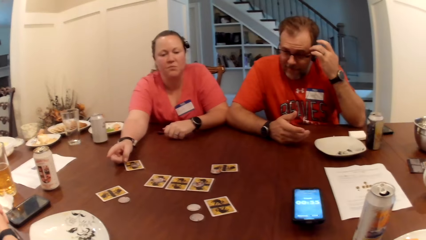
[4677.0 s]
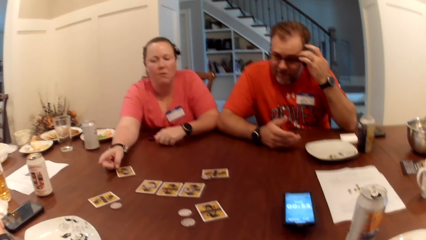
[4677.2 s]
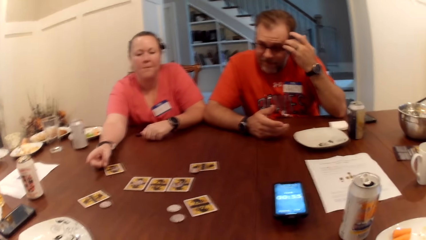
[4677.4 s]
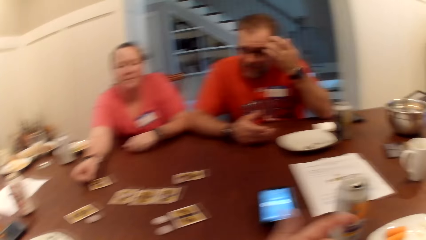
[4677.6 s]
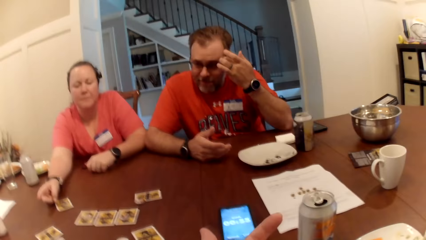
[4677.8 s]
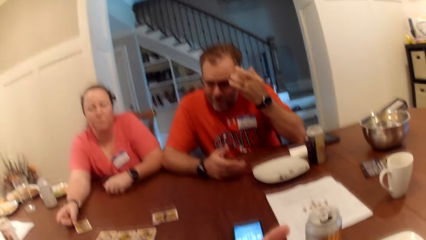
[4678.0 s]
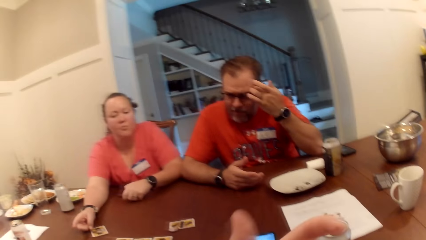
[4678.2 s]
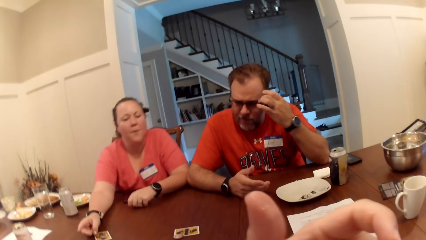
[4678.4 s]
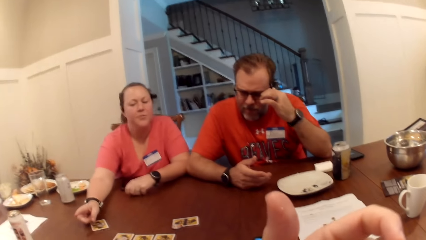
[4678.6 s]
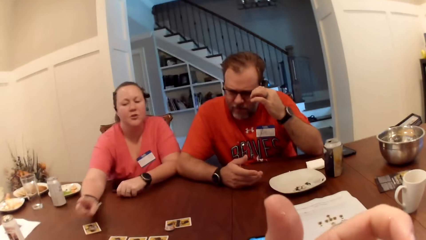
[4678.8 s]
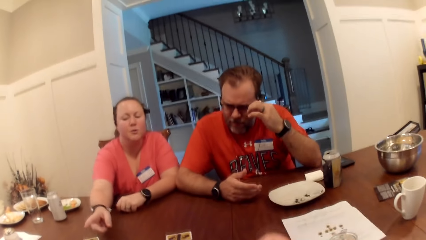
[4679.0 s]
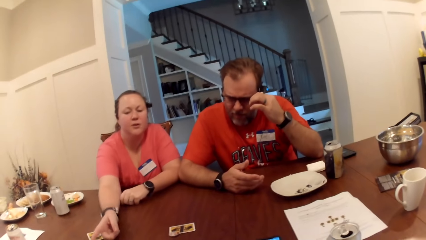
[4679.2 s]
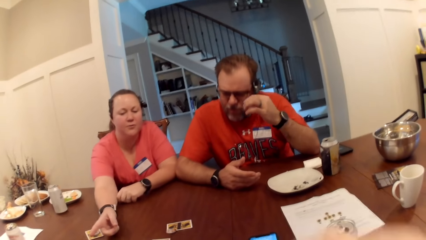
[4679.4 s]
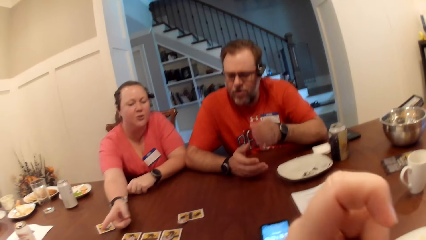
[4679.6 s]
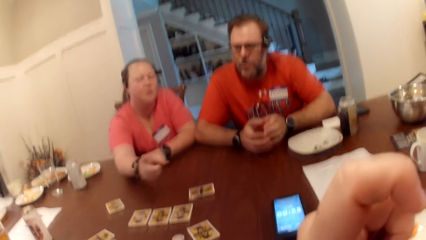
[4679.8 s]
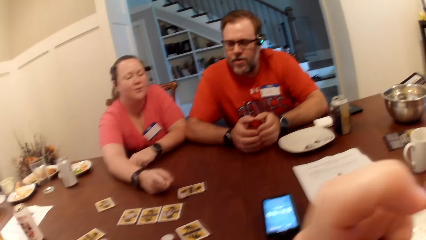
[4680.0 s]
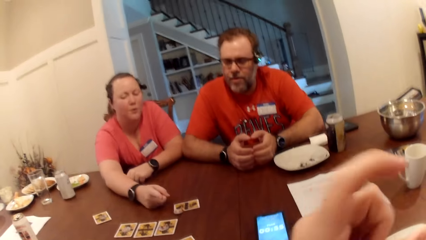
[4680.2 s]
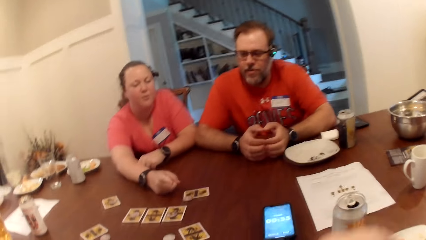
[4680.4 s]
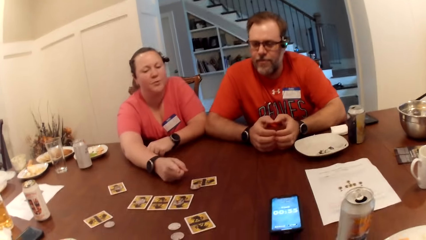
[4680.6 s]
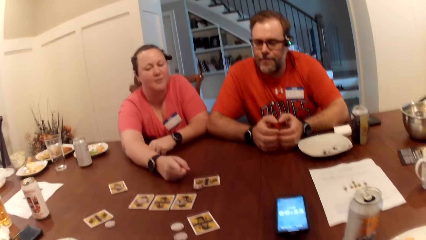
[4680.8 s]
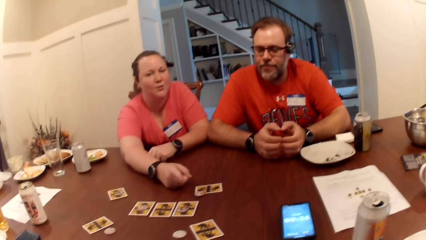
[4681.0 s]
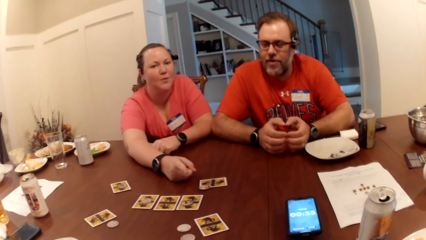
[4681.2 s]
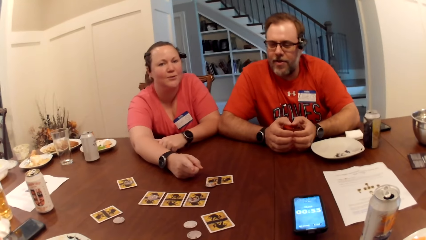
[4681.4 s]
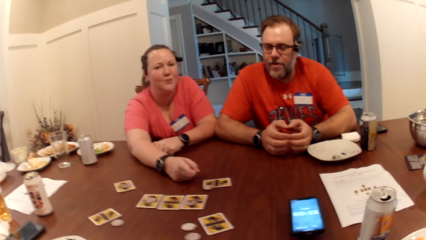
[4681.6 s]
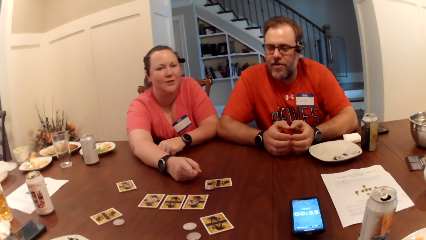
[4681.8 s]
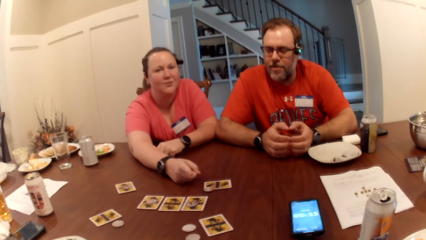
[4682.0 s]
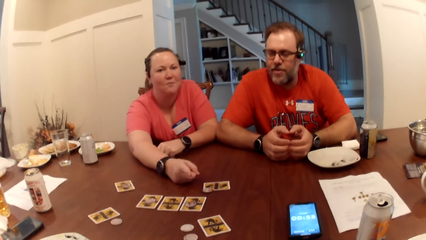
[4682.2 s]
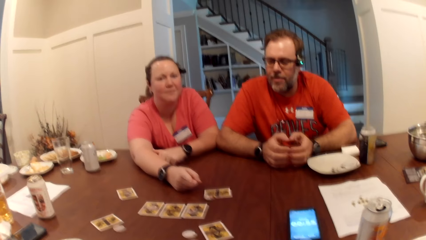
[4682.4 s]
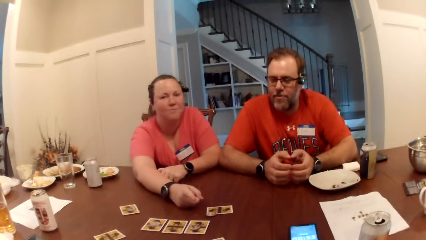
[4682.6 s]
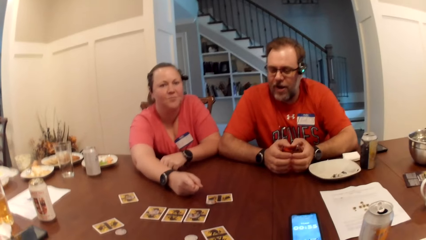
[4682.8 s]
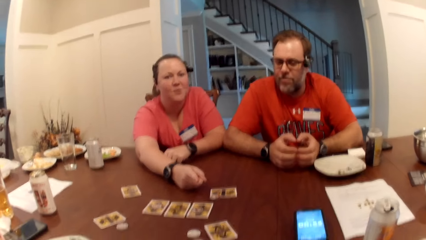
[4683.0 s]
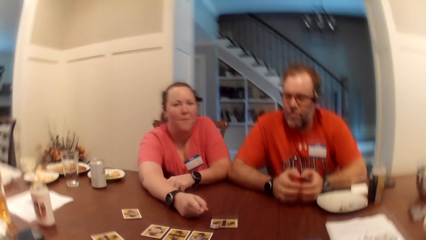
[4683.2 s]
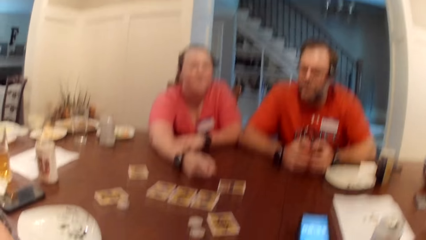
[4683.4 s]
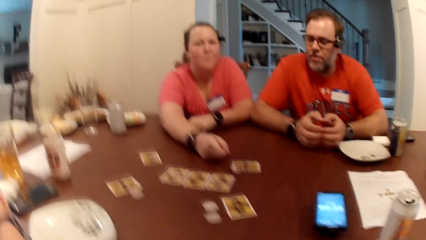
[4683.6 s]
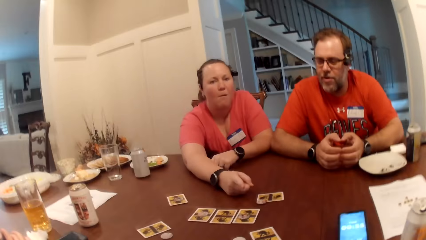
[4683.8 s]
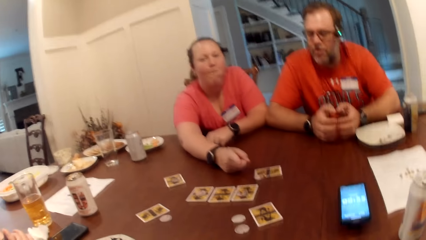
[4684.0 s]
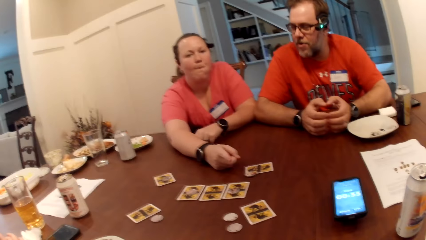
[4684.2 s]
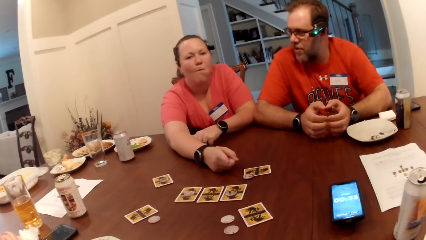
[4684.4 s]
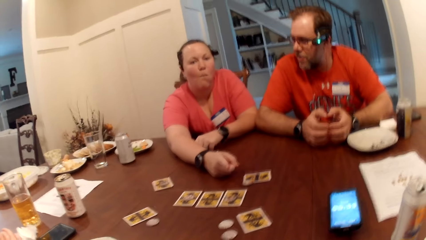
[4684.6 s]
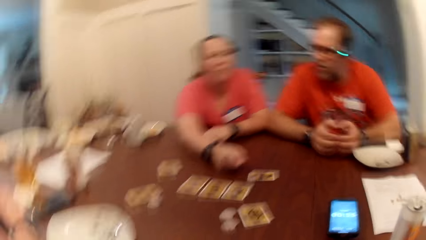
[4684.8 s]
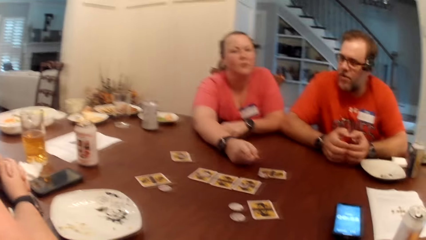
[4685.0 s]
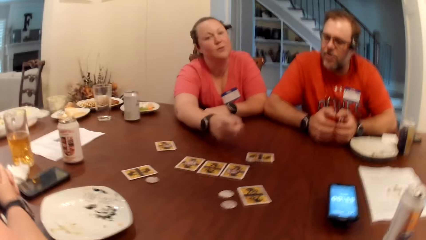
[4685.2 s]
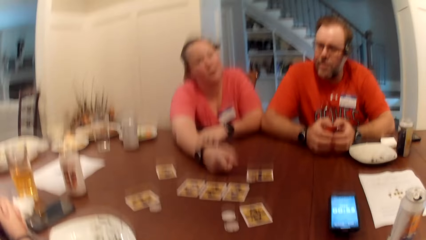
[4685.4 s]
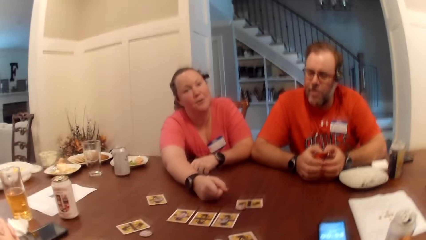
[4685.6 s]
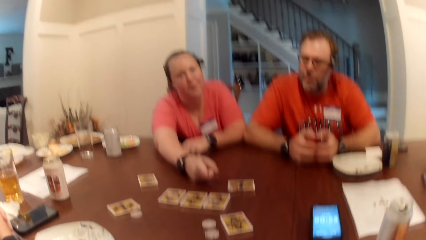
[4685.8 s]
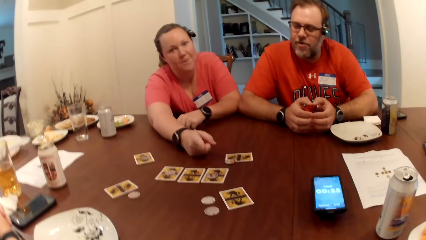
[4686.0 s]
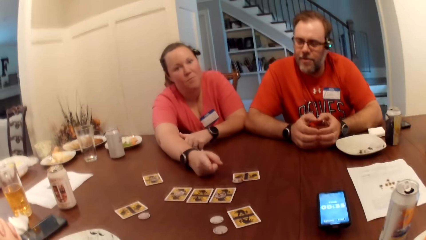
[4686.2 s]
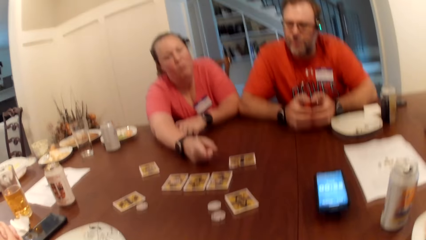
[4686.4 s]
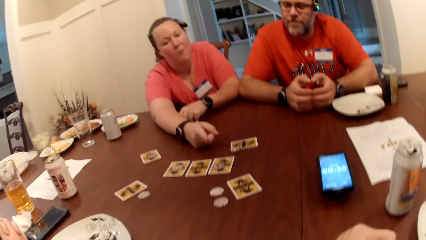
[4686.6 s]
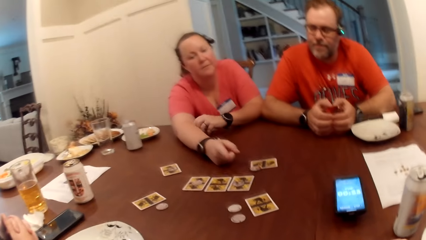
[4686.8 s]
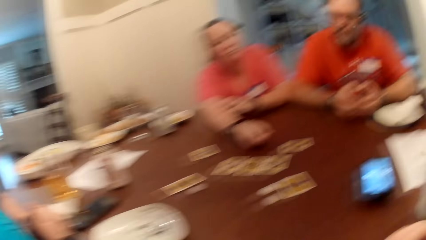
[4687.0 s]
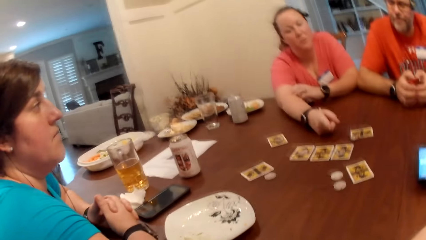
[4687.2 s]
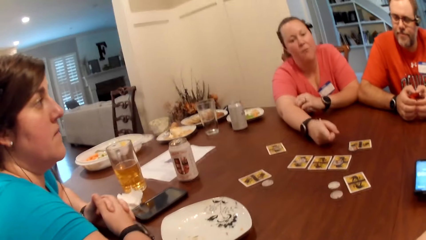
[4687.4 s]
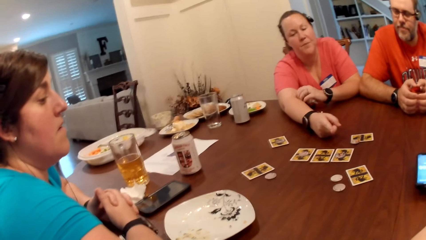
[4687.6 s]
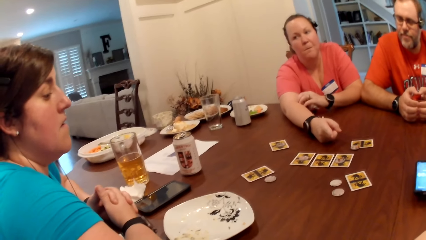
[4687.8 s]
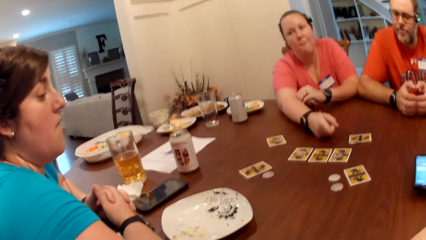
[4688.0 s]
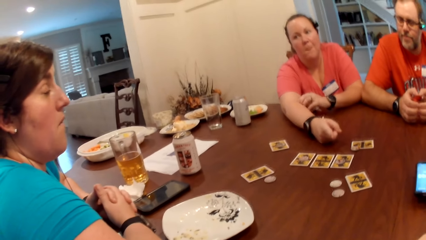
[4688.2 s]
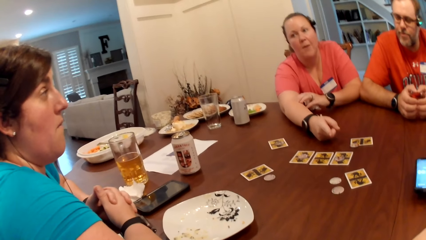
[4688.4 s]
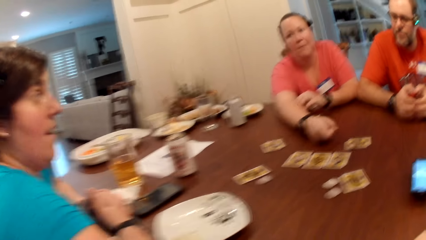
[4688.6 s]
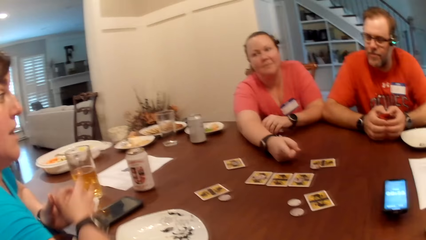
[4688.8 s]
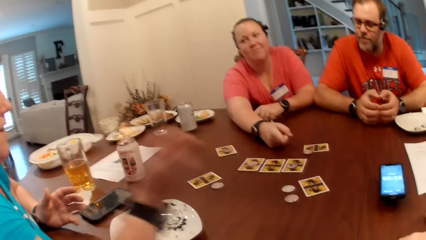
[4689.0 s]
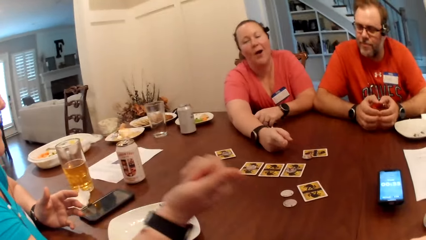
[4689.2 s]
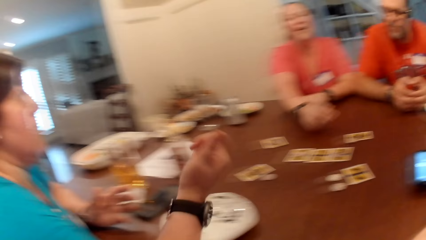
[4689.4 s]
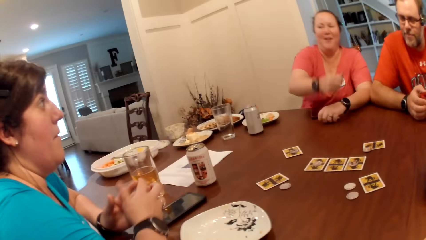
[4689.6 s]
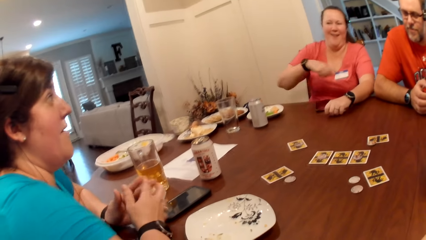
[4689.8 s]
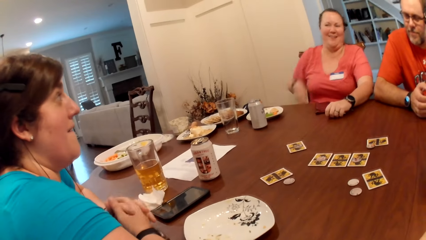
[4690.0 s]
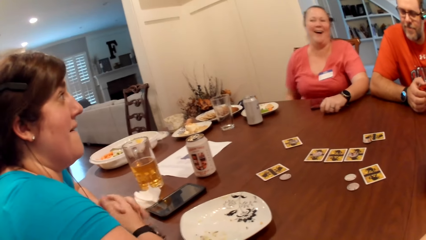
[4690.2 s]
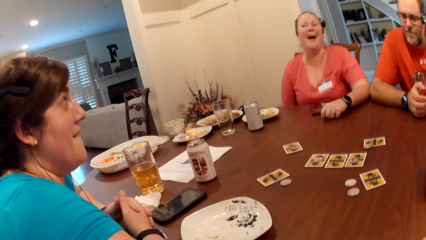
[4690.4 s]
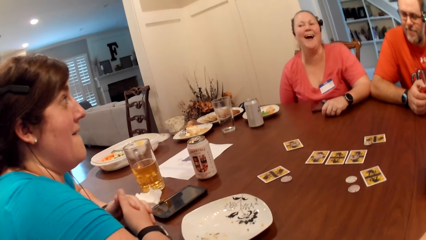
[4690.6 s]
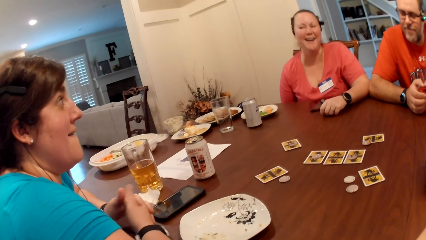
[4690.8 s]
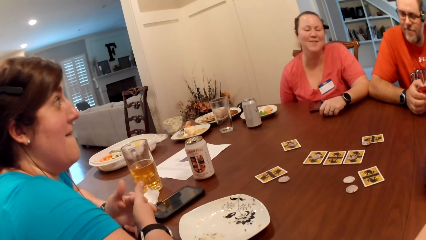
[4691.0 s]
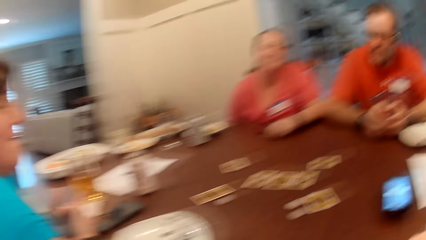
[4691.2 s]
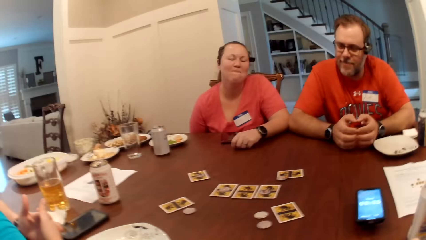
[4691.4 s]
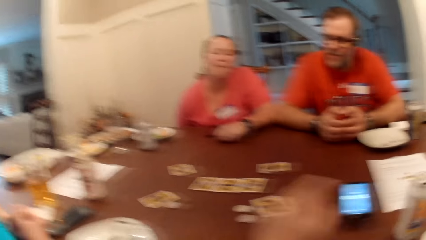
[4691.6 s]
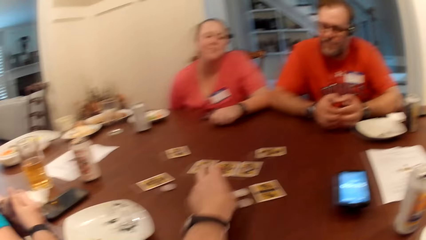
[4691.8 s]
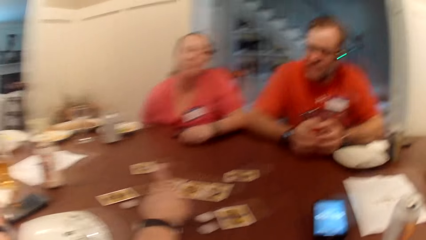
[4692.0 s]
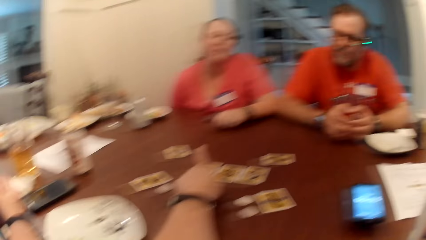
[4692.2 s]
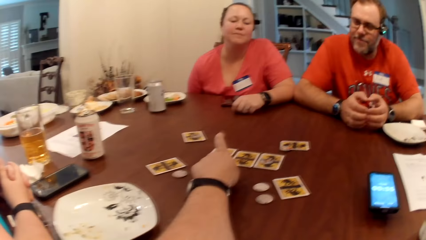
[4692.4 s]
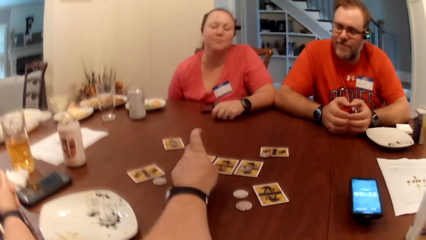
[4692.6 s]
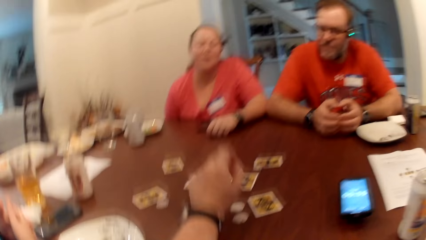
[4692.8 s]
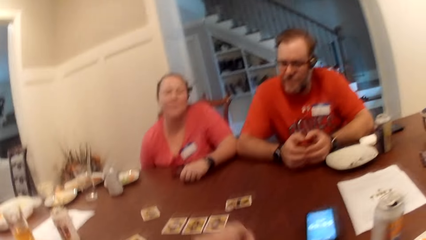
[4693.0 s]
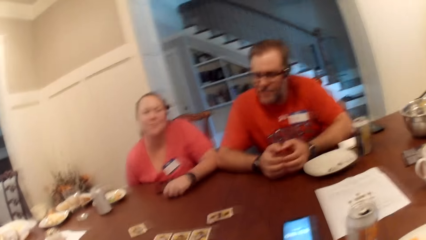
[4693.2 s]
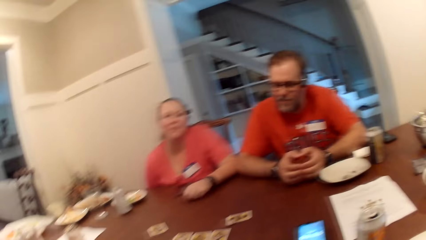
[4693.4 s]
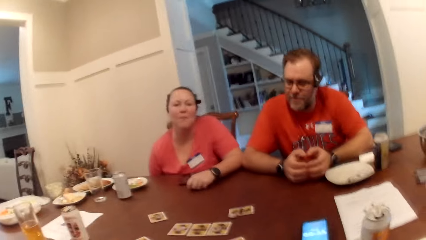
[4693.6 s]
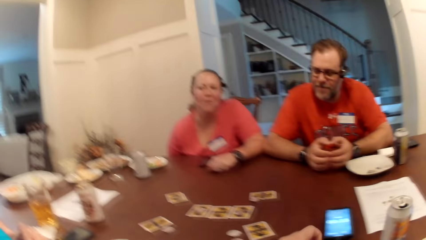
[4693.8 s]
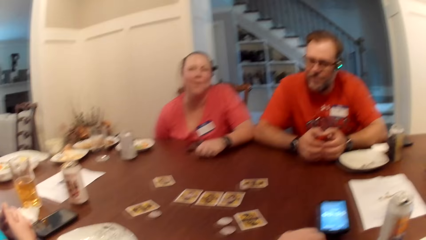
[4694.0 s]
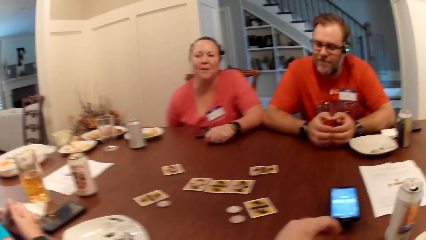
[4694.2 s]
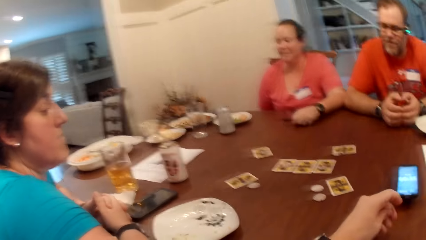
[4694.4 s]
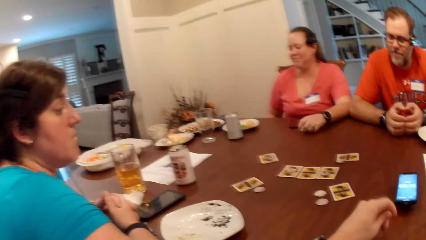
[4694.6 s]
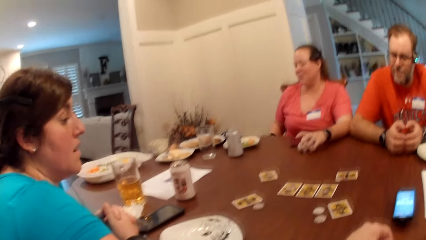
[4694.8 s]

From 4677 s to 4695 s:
The woman points to the camera wearer. The camera wearer taps on a card with his left hand.
